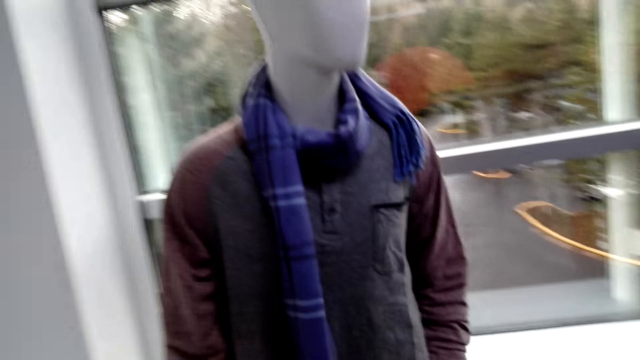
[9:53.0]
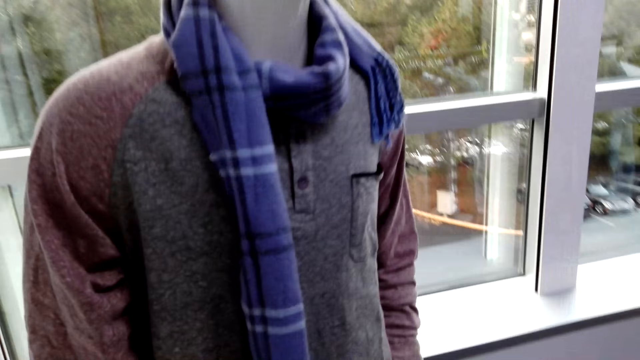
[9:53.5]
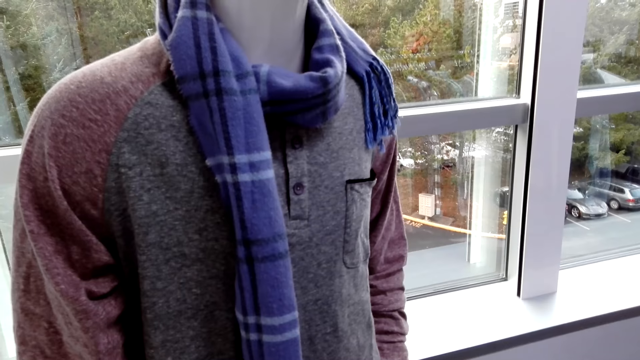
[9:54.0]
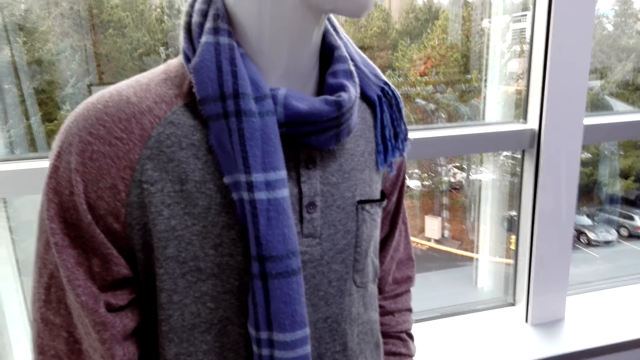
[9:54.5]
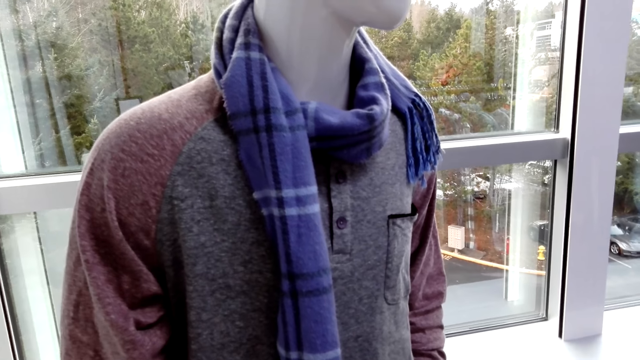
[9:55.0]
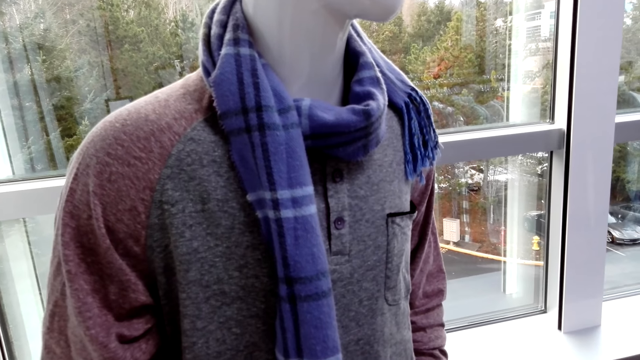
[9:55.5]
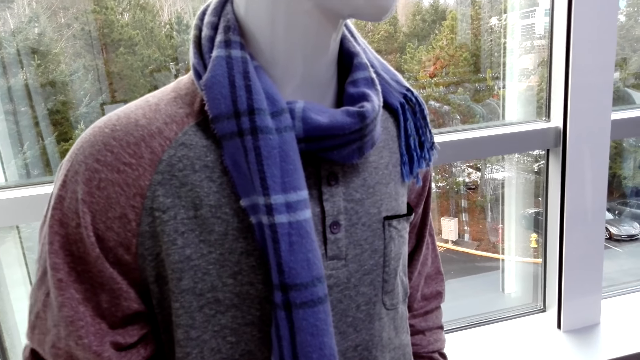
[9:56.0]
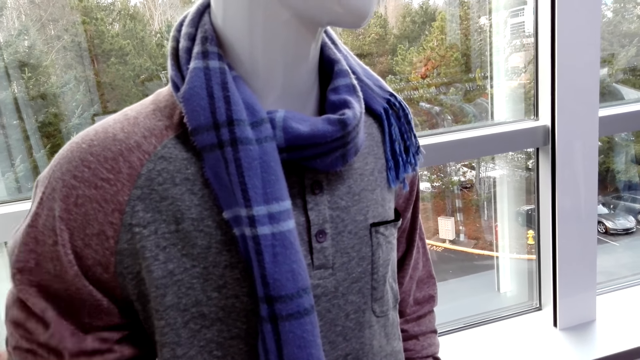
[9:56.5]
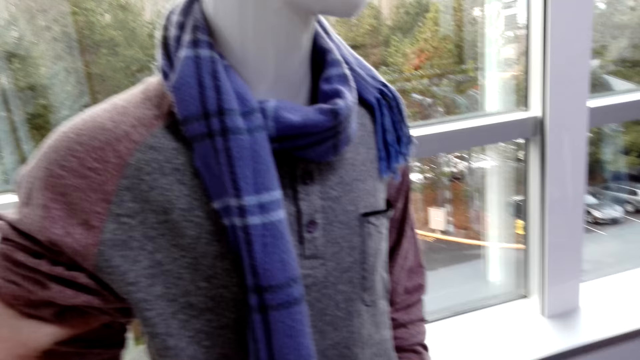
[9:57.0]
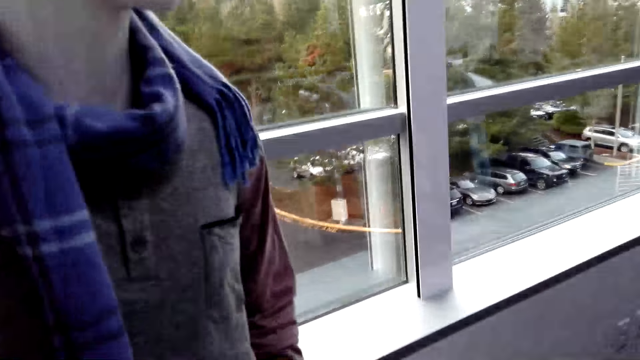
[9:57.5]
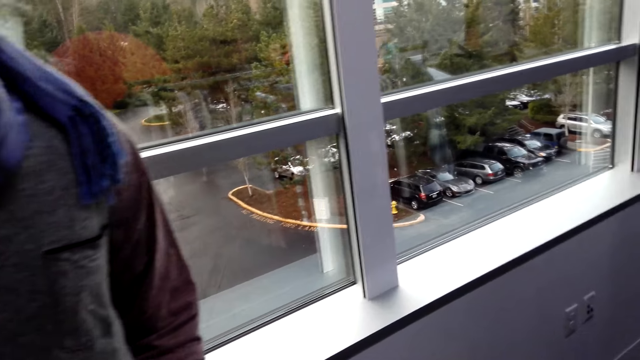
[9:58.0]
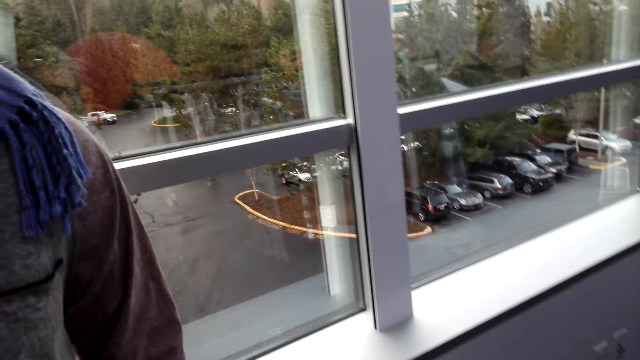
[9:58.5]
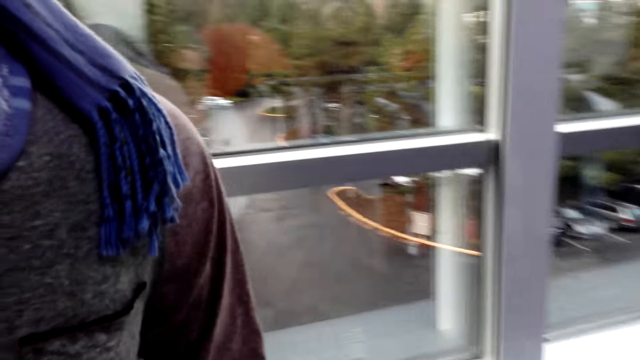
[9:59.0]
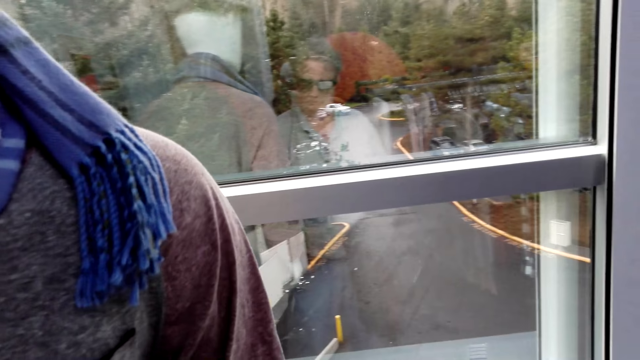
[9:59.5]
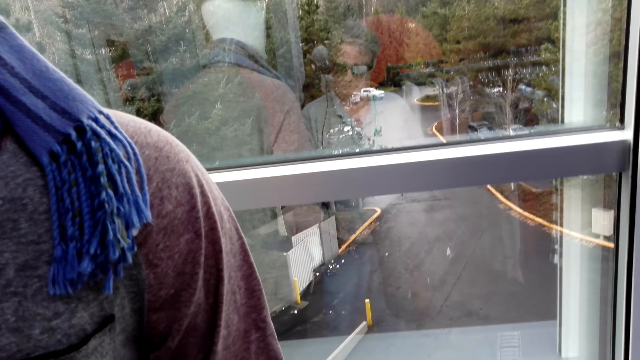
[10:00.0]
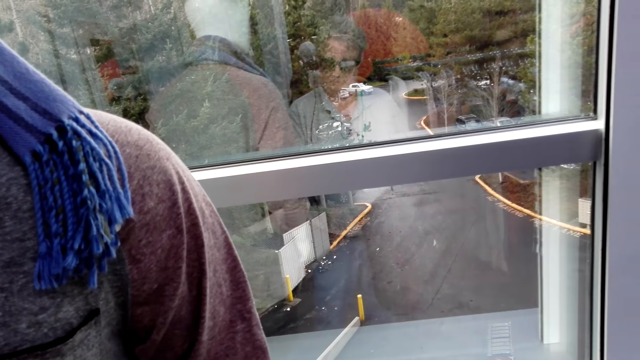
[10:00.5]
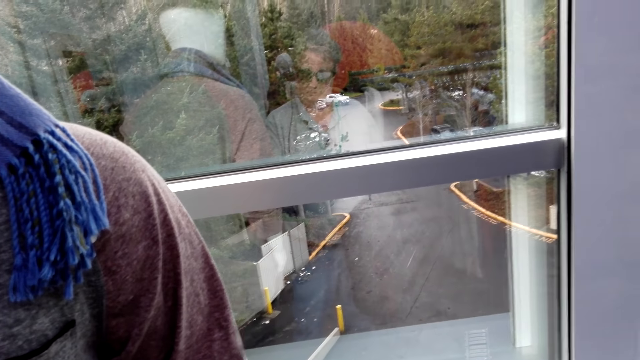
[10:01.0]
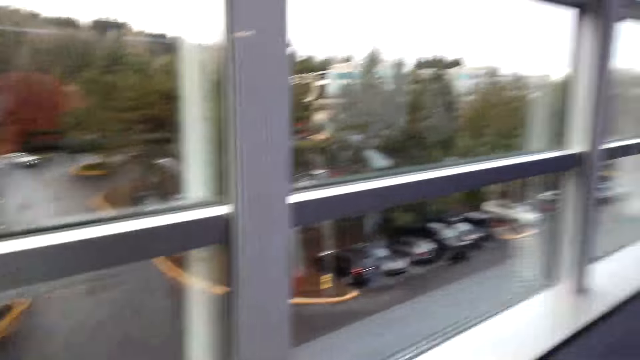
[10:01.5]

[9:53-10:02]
The camera wearer walks around. A man holds a cloth on the dummy. The camera wearer checks the shirt. They turn to the side.

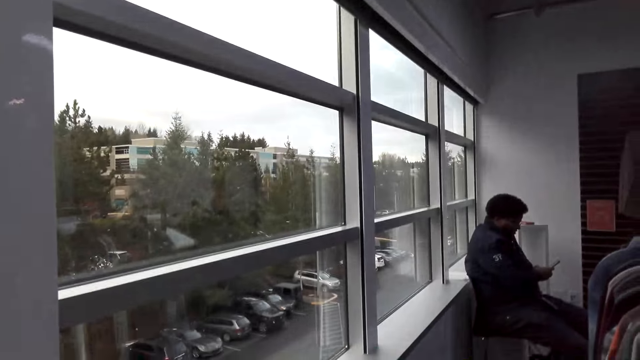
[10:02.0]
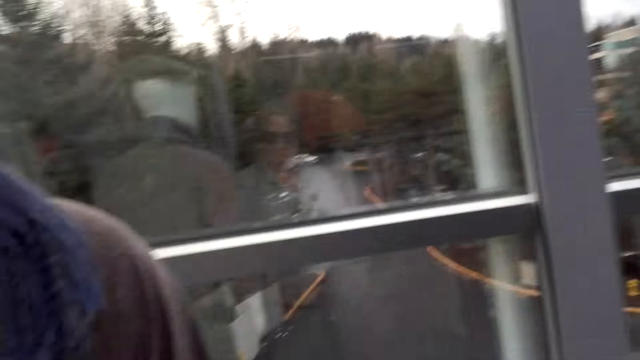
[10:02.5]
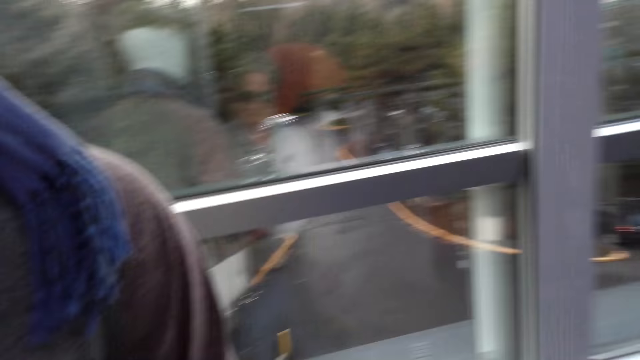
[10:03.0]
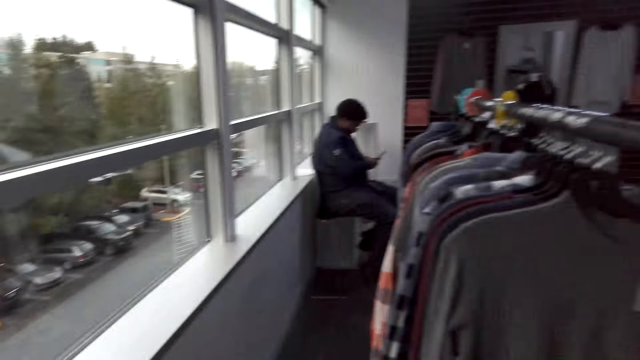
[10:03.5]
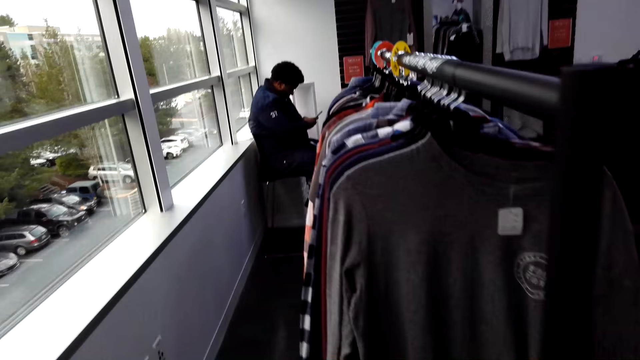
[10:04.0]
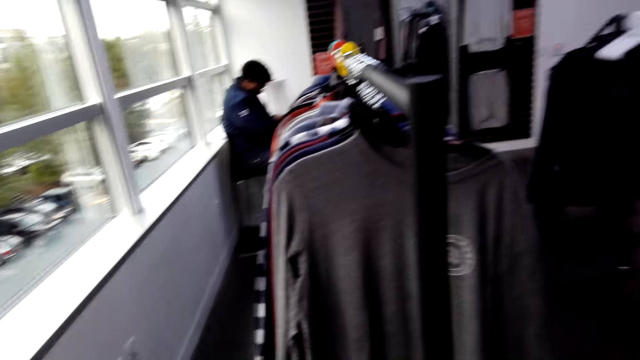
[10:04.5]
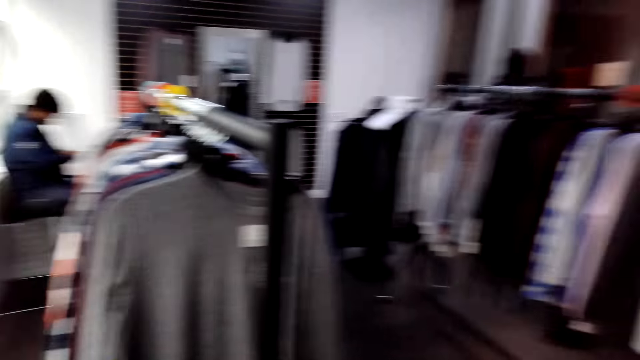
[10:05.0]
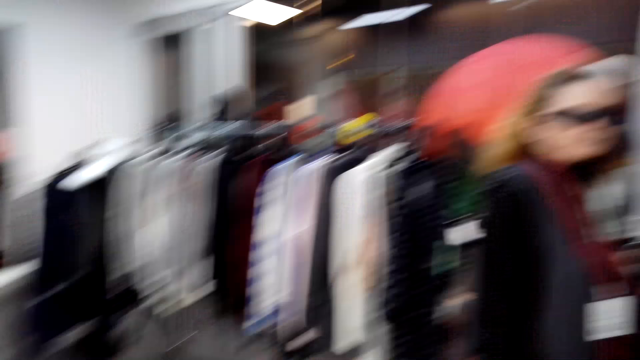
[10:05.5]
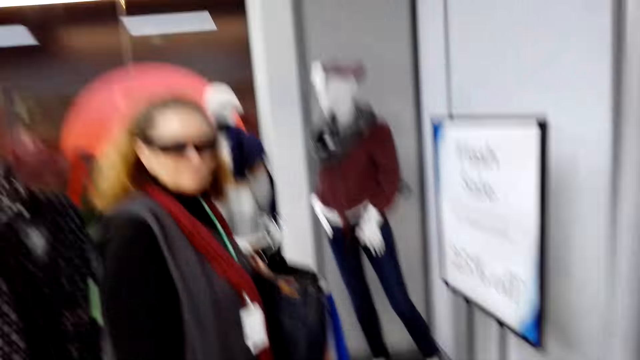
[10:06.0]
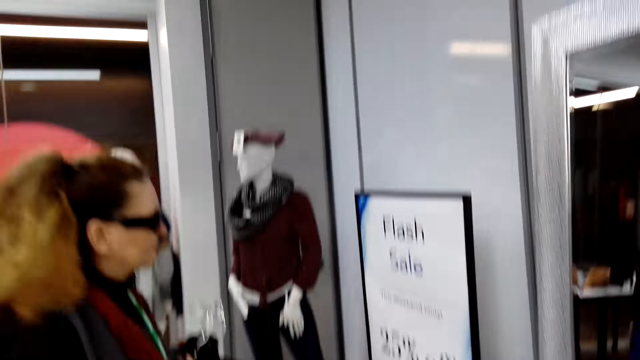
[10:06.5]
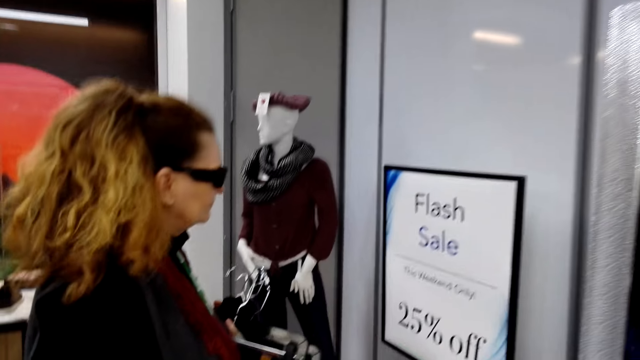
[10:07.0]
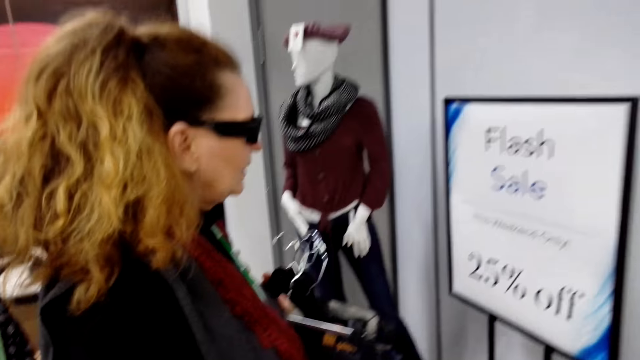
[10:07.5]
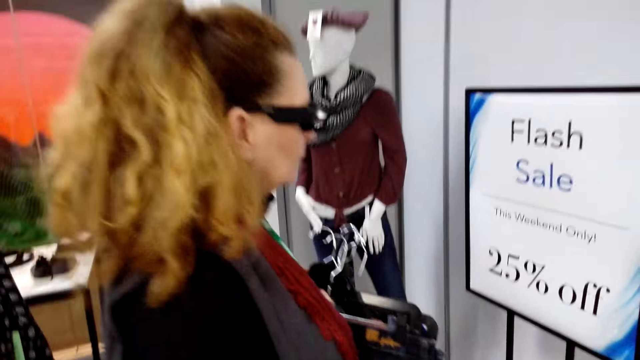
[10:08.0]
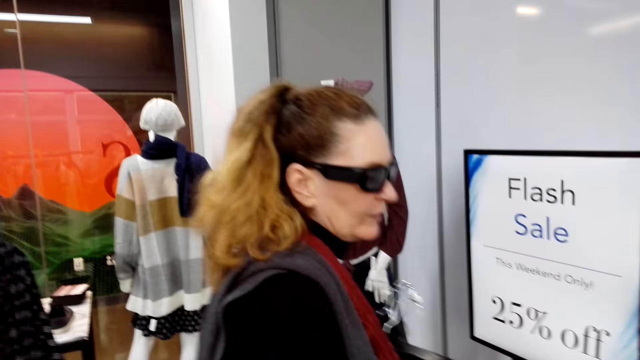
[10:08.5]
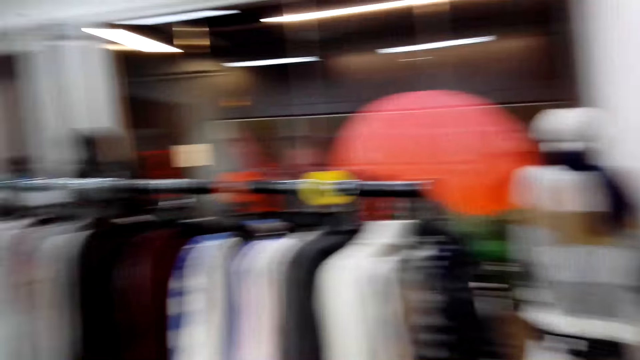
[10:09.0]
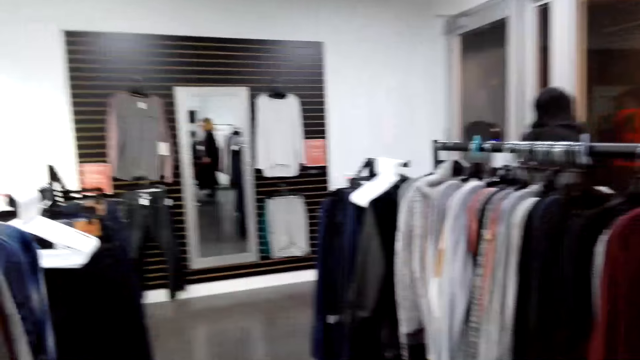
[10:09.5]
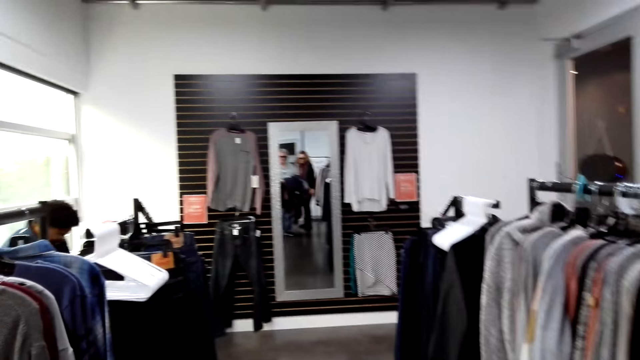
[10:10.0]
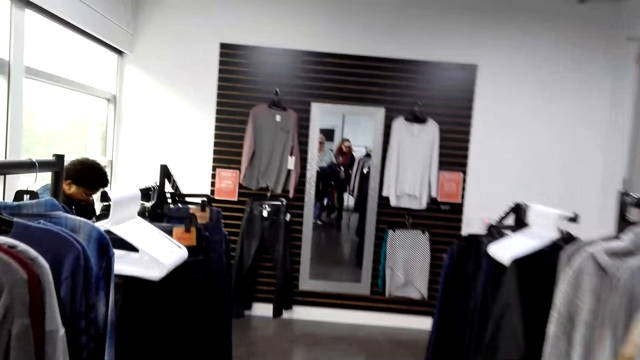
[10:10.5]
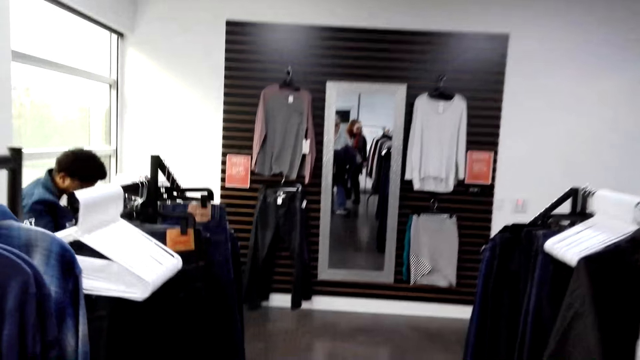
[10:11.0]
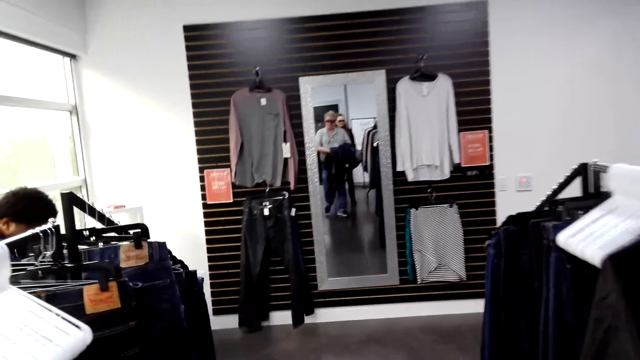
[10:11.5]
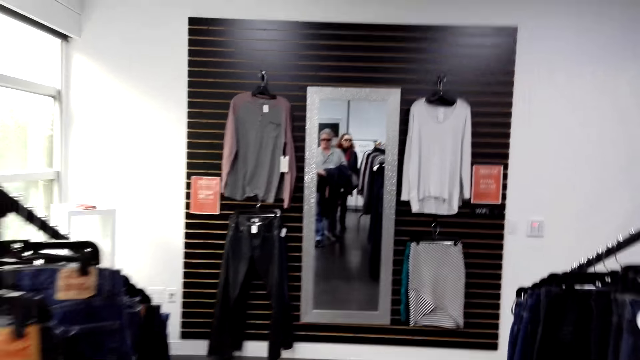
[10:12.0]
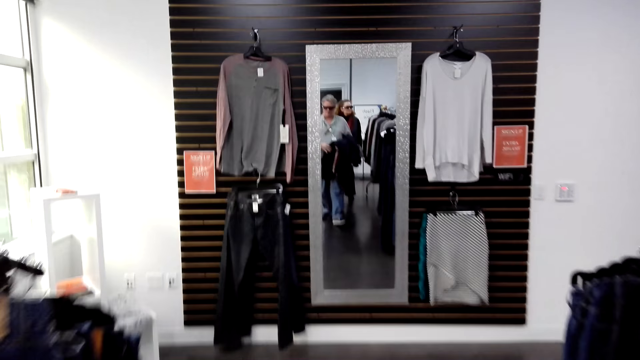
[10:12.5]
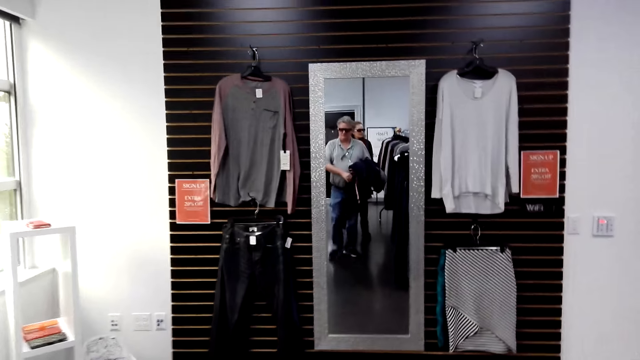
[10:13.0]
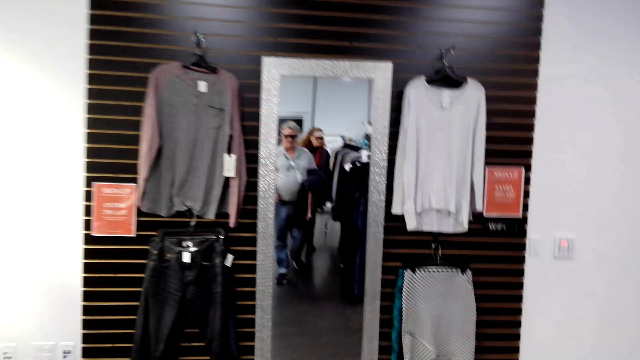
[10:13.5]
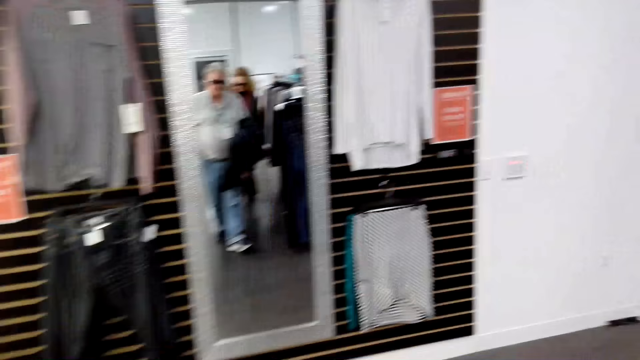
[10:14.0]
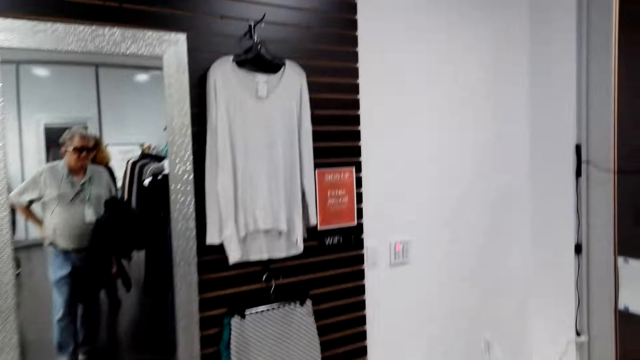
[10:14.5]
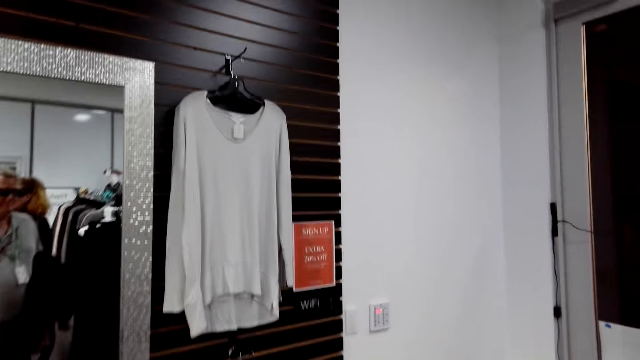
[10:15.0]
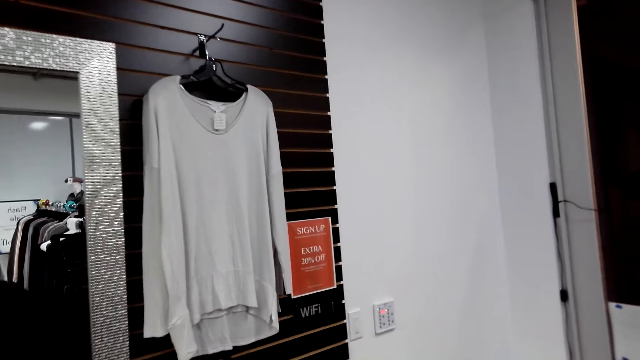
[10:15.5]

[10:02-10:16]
The camera wearer looks around. A man uses the phone. The camera wearer turns around. They look around. Another man looks to the side. A woman holds the clothes. The camera wearer turns around. They look around. They walk around. They hold a cloth.
